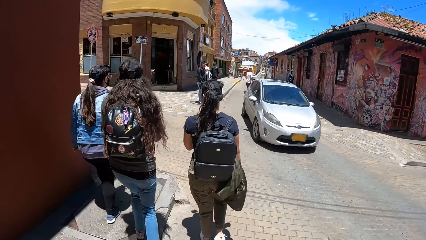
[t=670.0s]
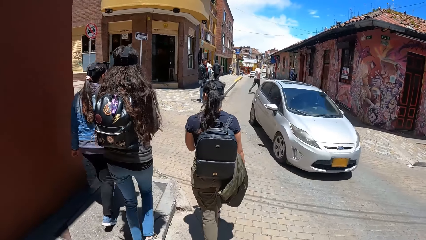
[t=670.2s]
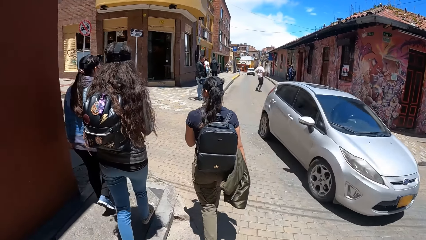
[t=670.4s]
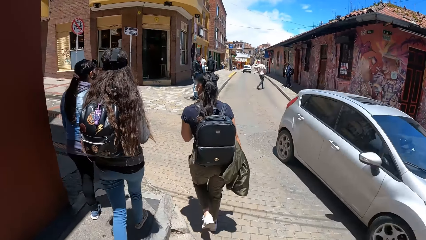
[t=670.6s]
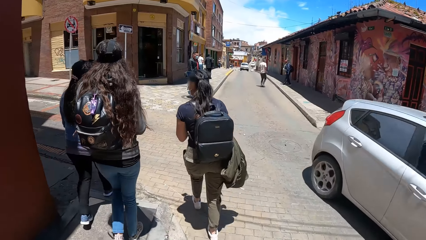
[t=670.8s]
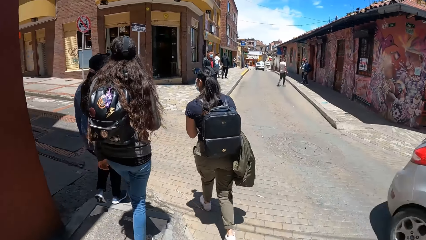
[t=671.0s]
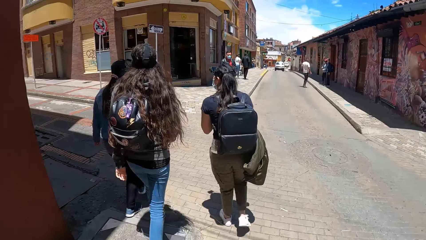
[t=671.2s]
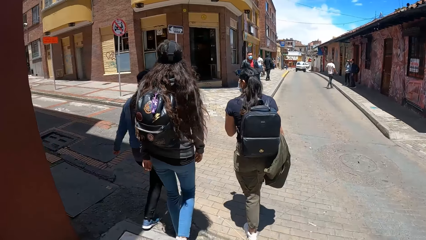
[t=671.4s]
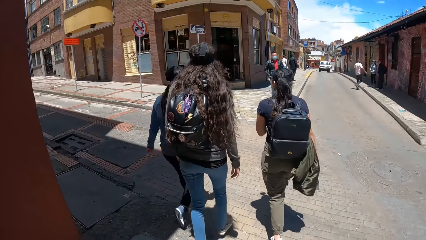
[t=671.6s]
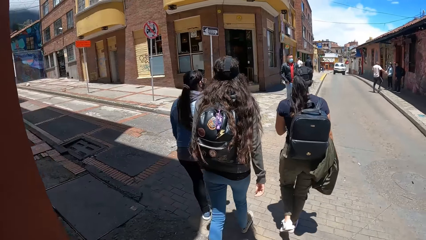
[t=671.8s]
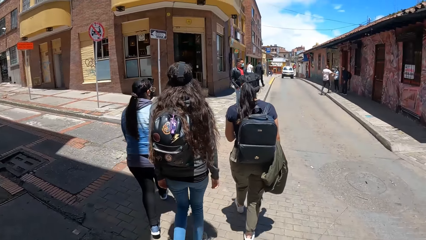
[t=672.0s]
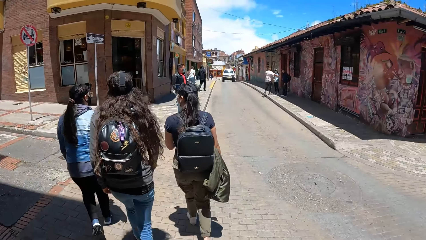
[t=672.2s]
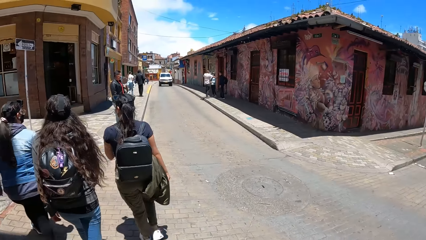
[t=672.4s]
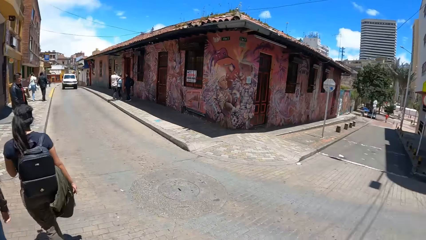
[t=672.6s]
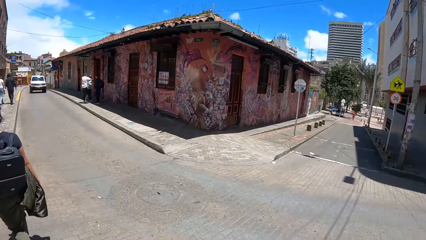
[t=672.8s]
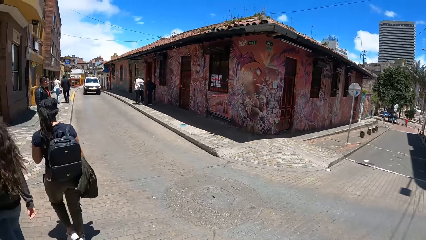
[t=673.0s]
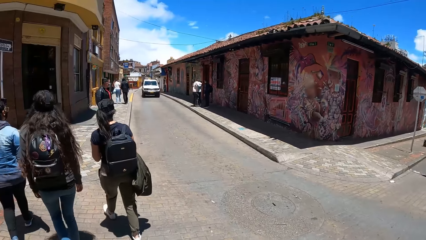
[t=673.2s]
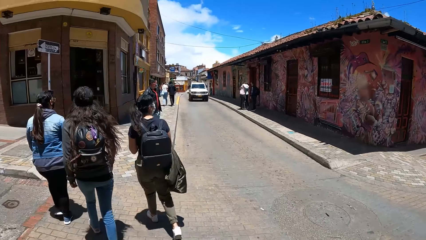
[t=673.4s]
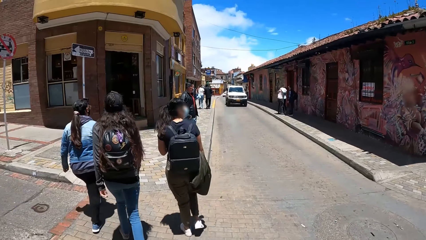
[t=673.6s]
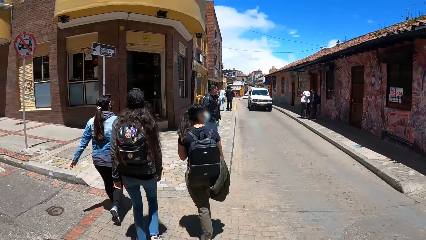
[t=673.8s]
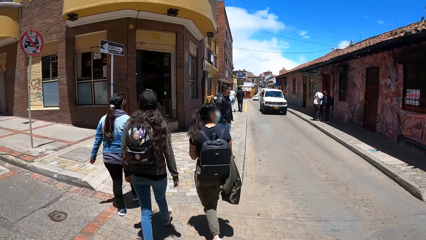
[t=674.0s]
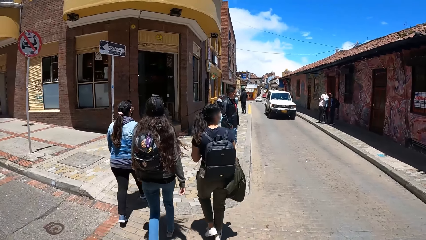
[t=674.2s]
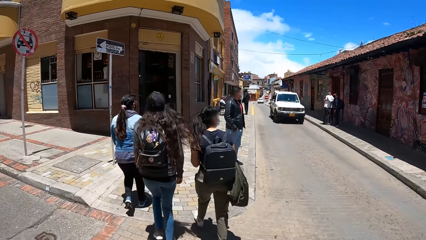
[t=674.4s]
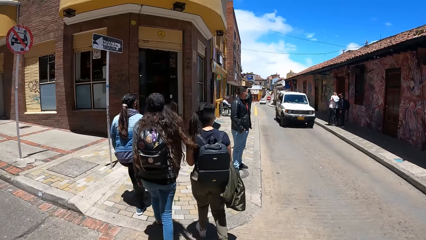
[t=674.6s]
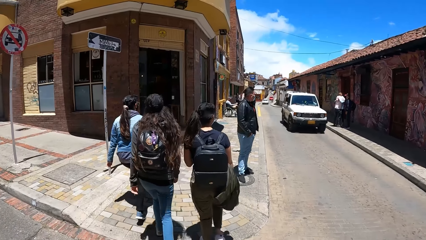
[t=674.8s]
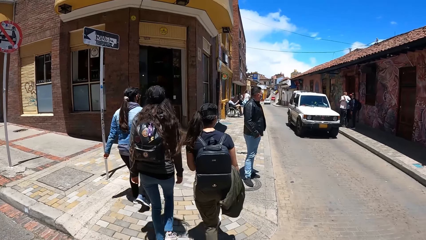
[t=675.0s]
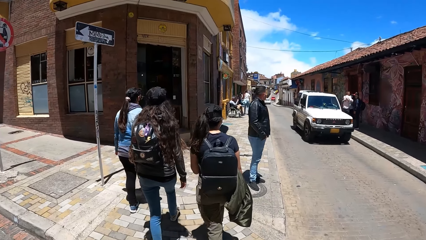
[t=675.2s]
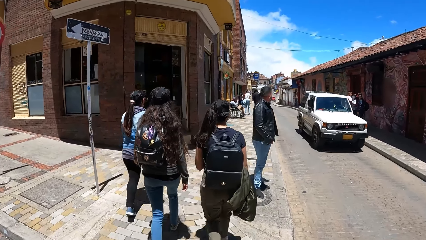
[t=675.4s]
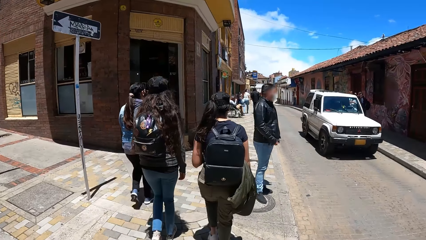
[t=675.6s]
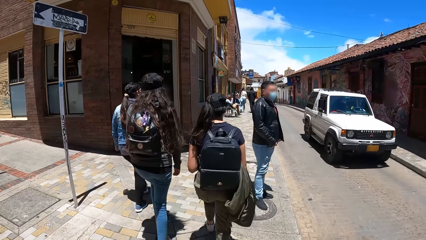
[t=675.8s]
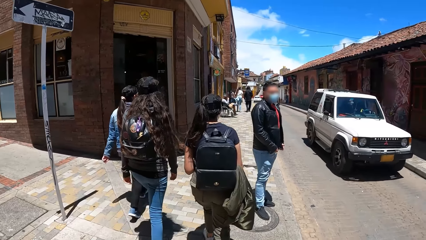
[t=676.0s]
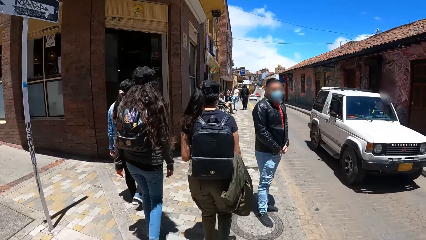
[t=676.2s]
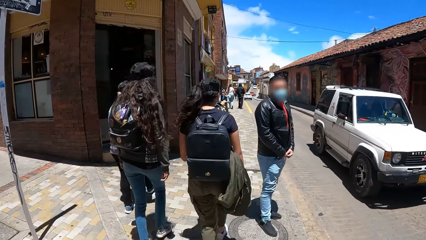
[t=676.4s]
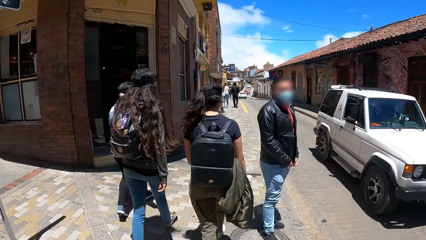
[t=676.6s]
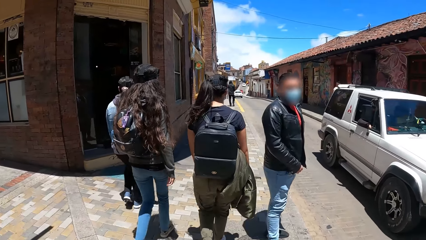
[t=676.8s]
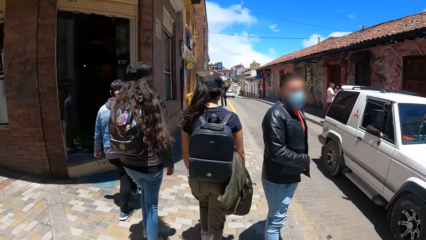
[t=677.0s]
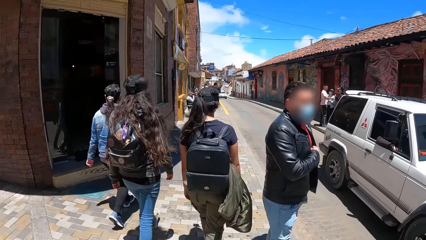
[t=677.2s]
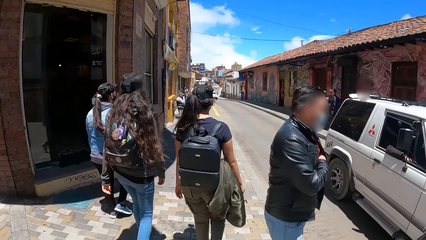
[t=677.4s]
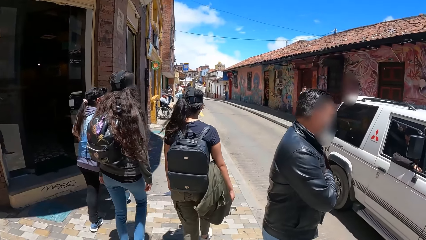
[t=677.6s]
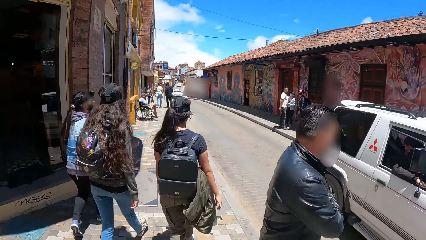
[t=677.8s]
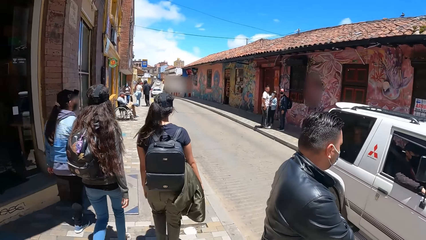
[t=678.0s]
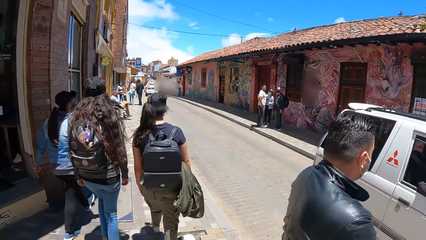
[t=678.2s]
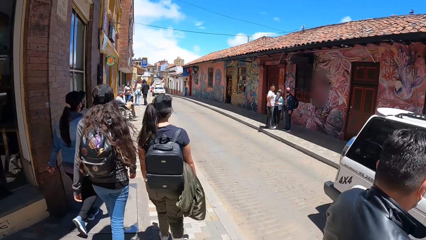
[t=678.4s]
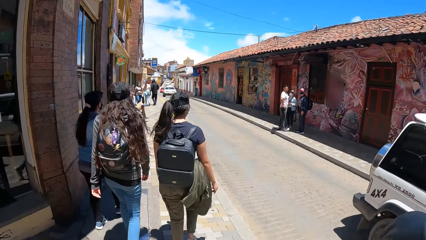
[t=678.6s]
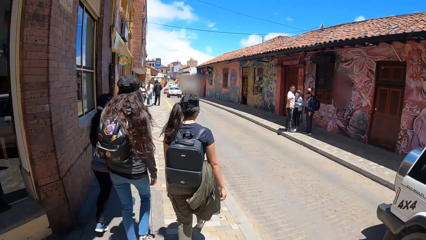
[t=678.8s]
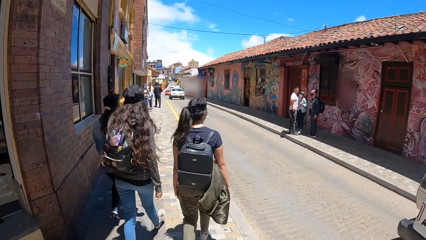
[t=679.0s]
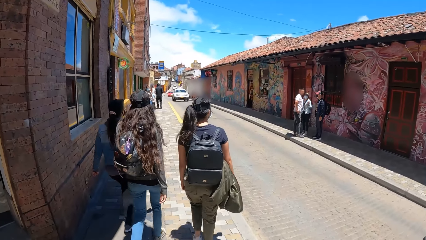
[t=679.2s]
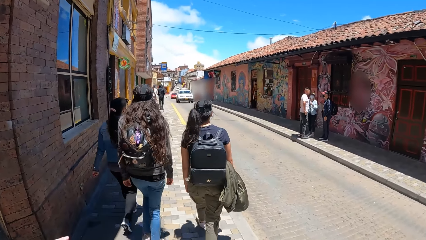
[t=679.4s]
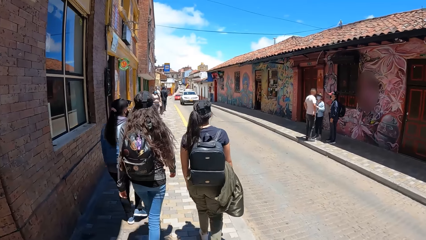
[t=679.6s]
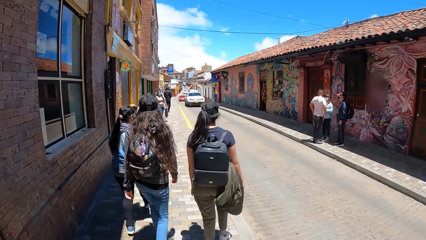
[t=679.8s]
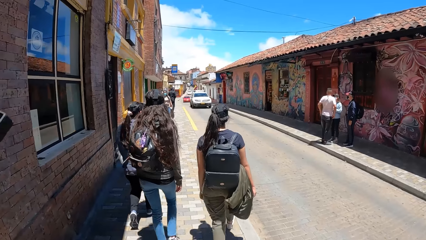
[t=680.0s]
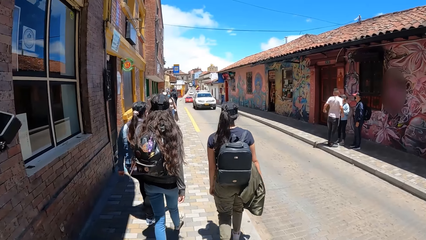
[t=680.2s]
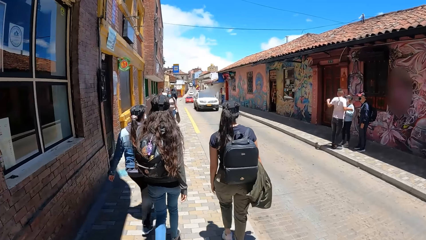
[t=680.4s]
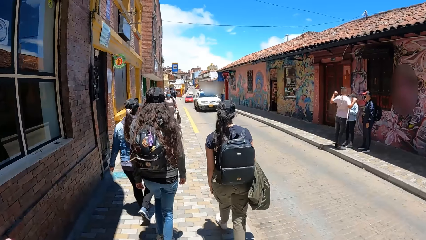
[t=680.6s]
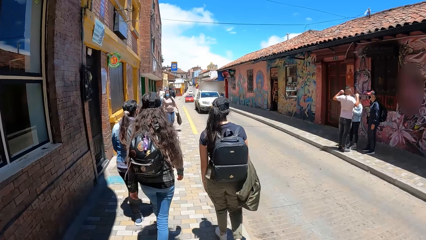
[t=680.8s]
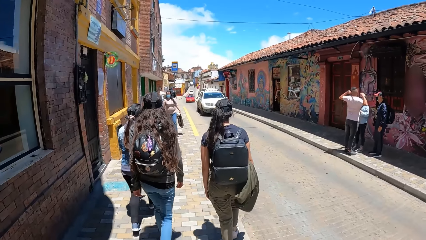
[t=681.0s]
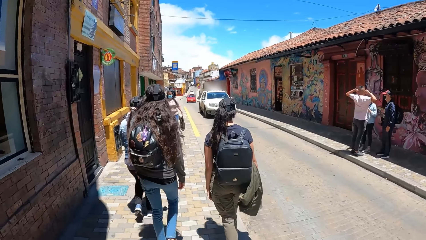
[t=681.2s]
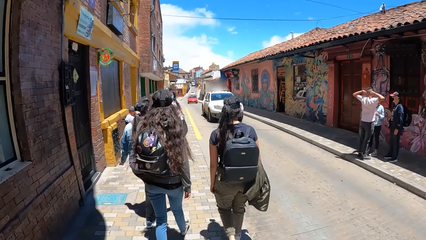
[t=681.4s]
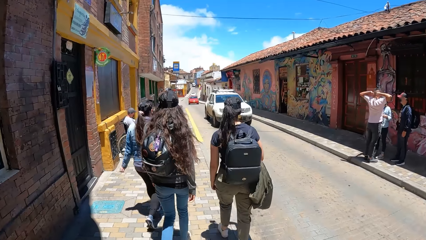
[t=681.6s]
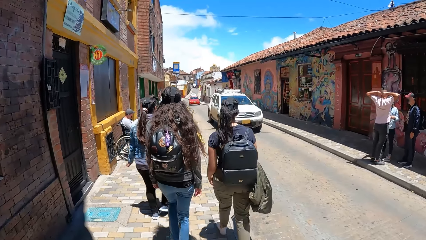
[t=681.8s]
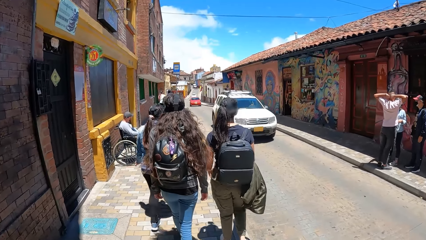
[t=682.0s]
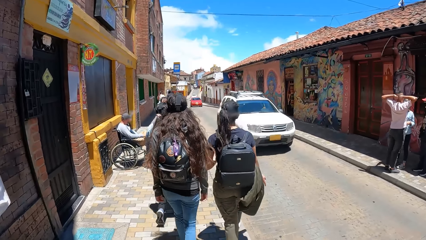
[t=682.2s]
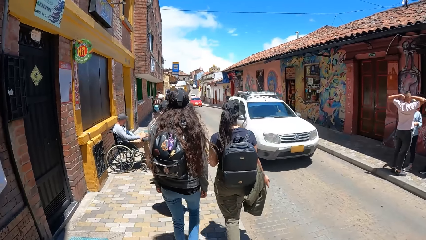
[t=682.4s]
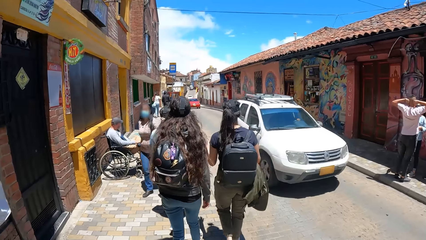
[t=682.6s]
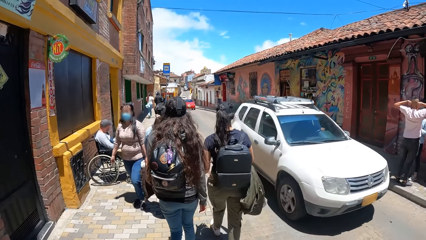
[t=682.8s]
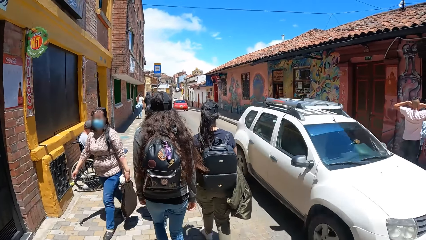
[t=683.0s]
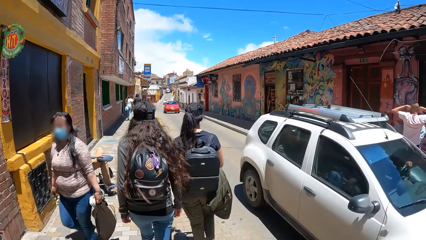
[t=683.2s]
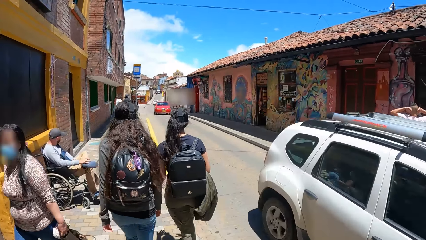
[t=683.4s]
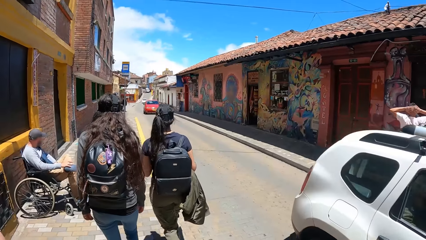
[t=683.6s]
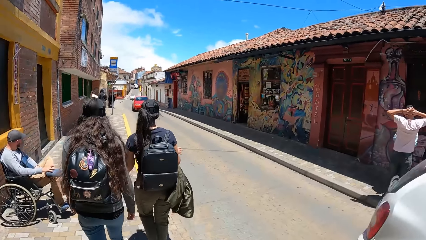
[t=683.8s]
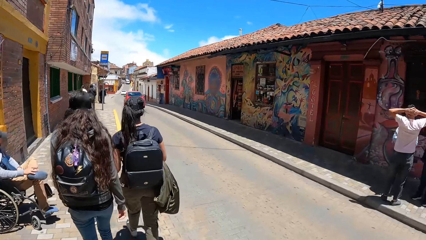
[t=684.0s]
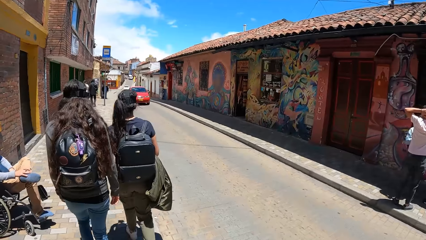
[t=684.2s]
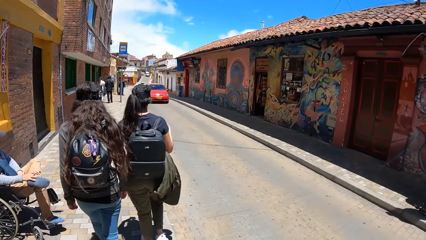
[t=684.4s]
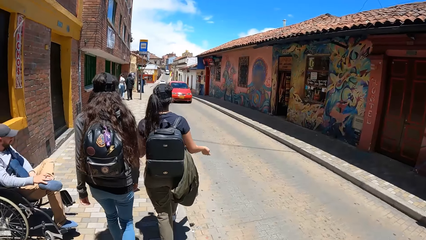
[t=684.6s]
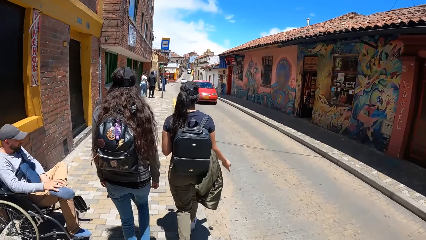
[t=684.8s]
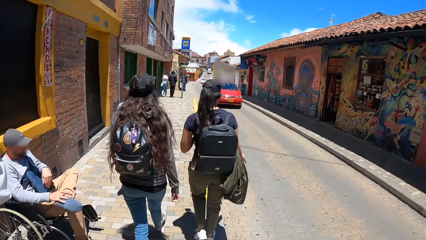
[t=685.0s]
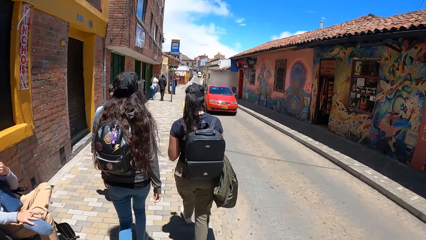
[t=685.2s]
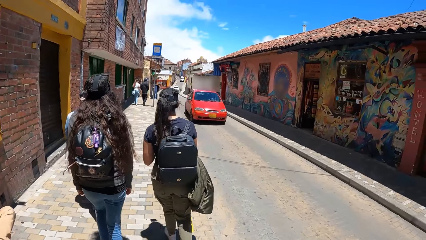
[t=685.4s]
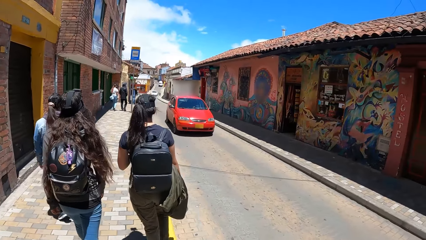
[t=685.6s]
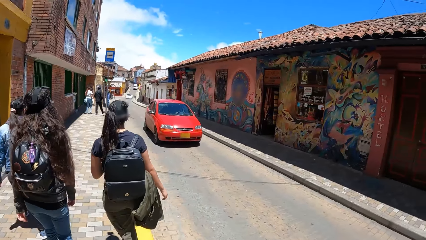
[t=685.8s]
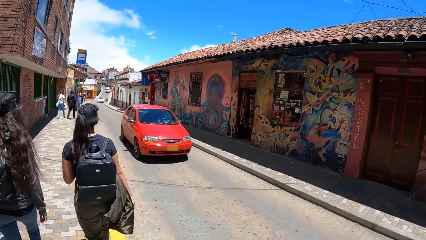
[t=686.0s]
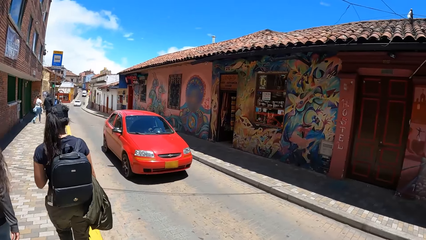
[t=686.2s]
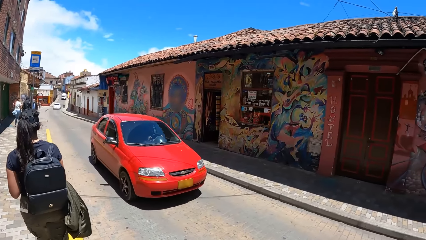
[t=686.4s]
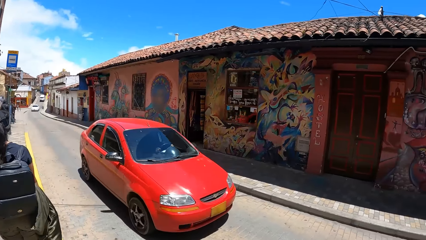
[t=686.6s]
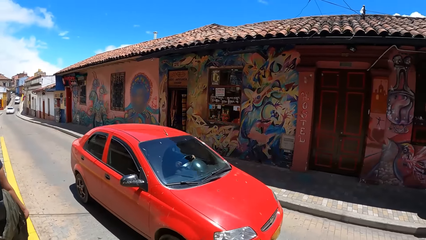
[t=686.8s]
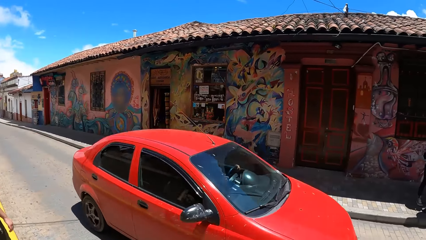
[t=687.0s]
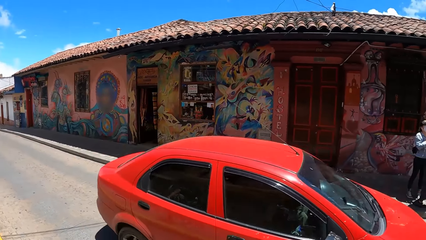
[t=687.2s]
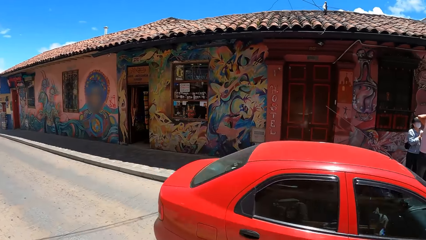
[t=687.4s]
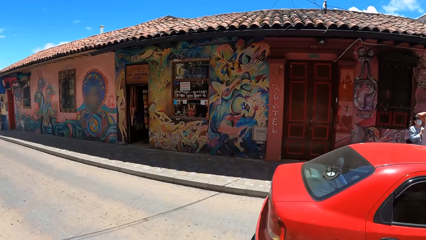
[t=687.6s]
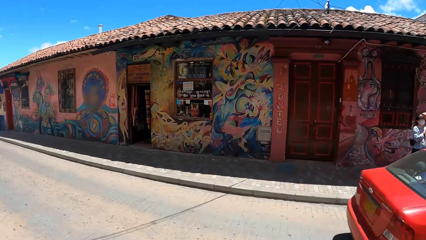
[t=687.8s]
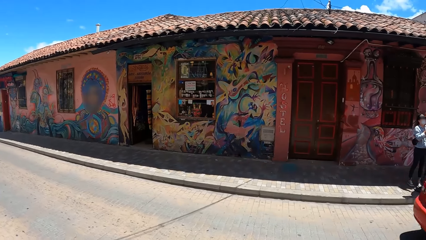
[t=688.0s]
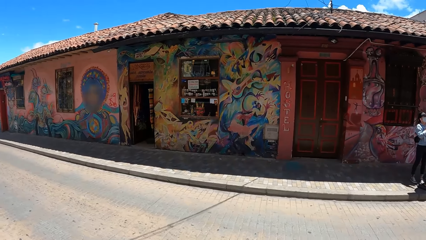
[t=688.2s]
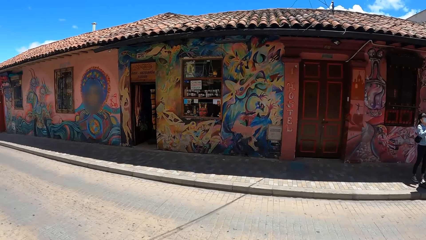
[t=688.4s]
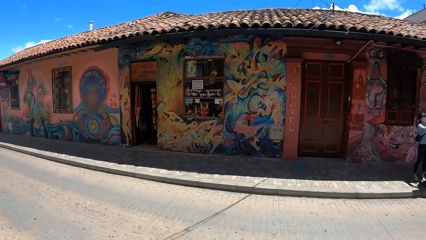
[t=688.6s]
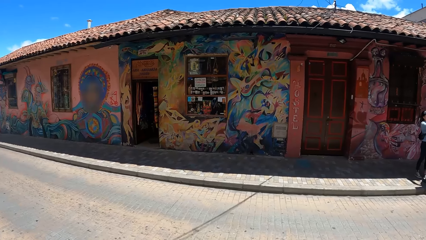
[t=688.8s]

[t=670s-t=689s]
A silver car drives past the camera wearer. The camera wearer walks on the street. A white car drives past the camera wearer. This happens again. A red car drives past the camera wearer.
